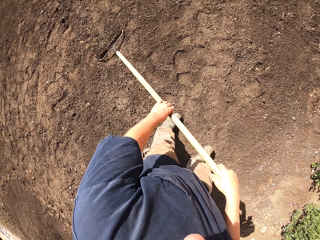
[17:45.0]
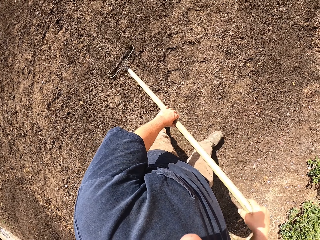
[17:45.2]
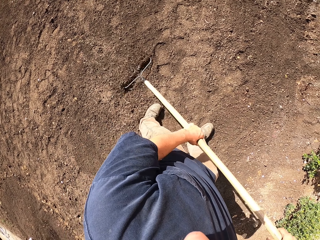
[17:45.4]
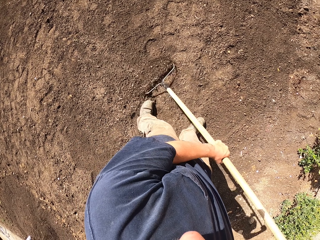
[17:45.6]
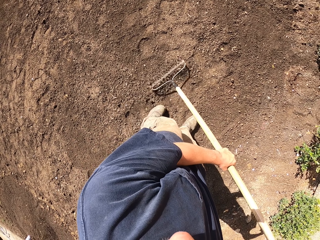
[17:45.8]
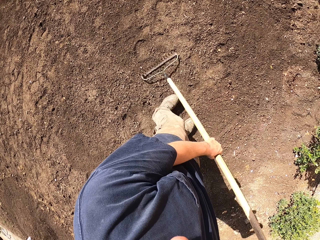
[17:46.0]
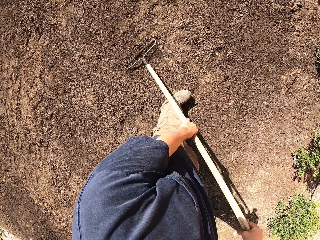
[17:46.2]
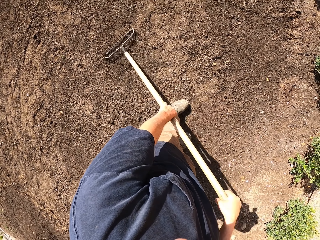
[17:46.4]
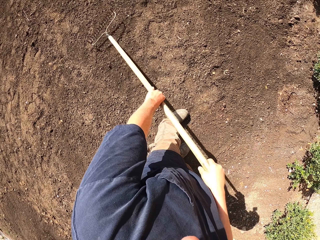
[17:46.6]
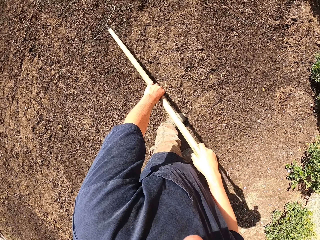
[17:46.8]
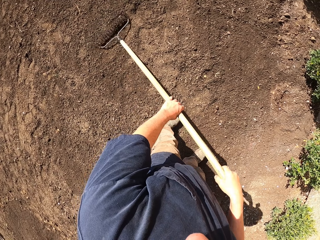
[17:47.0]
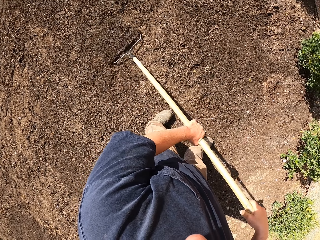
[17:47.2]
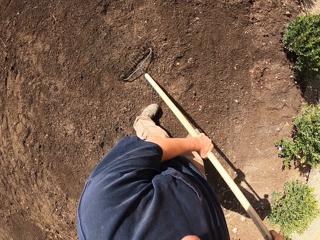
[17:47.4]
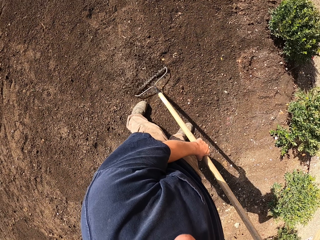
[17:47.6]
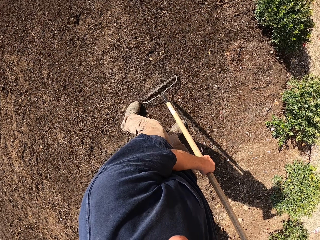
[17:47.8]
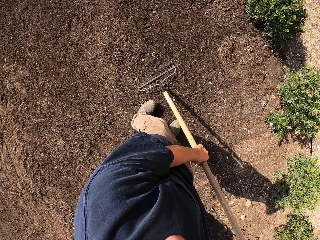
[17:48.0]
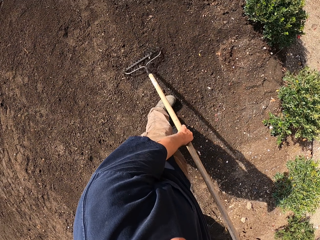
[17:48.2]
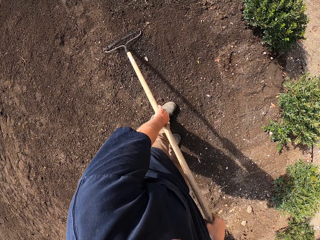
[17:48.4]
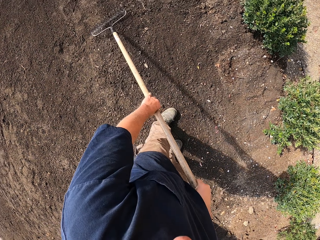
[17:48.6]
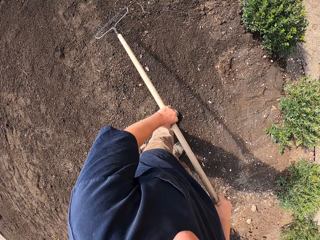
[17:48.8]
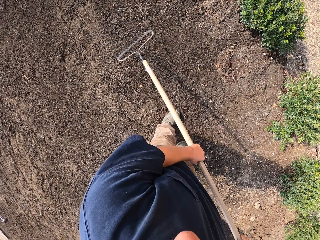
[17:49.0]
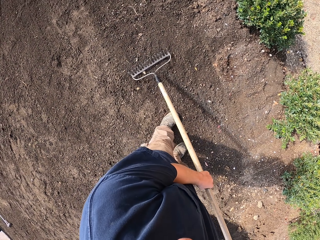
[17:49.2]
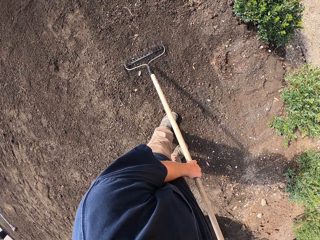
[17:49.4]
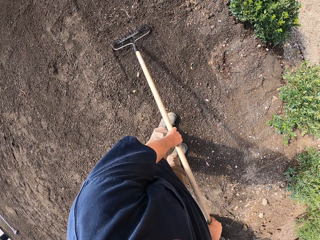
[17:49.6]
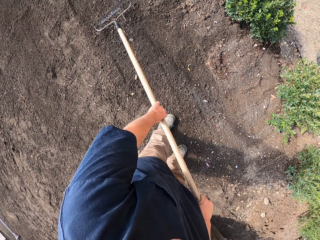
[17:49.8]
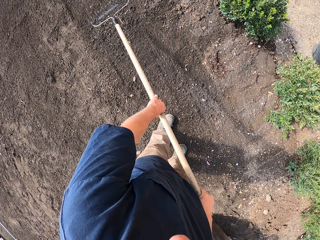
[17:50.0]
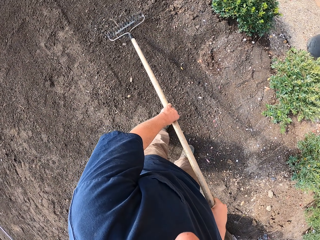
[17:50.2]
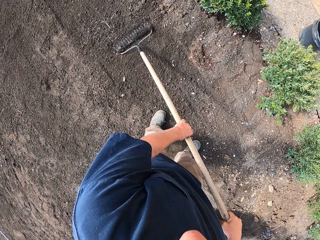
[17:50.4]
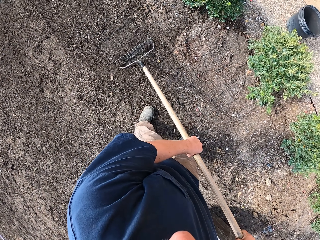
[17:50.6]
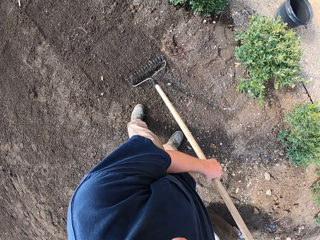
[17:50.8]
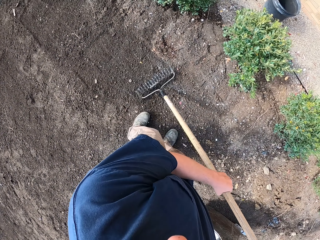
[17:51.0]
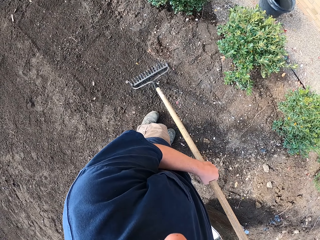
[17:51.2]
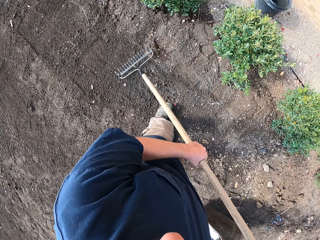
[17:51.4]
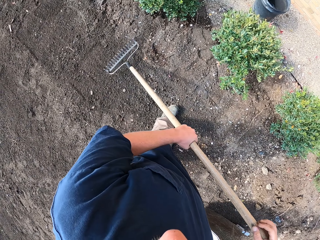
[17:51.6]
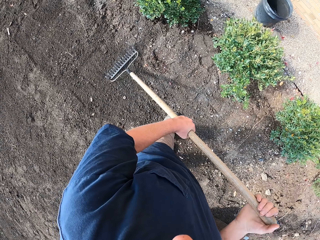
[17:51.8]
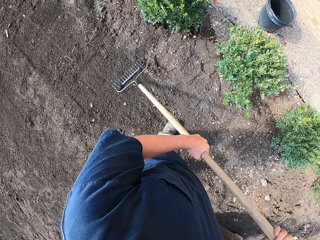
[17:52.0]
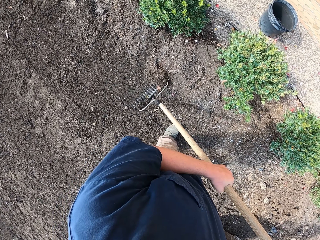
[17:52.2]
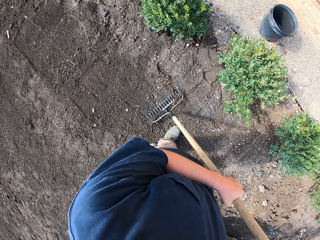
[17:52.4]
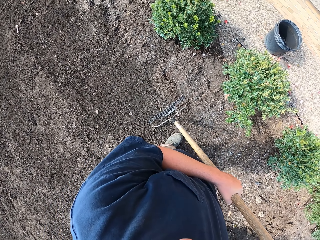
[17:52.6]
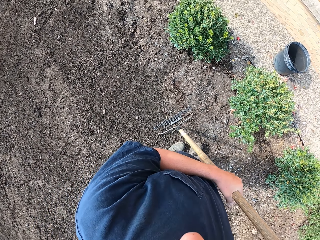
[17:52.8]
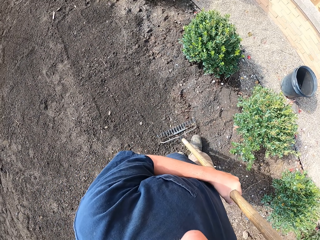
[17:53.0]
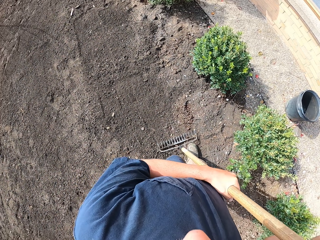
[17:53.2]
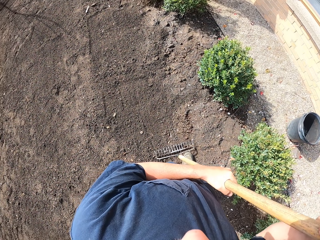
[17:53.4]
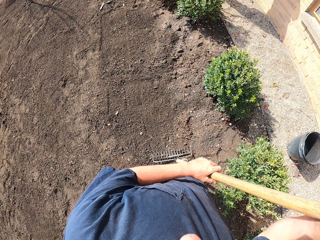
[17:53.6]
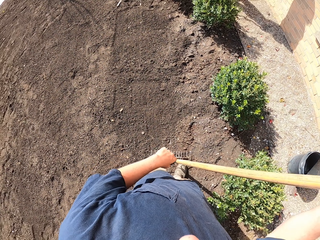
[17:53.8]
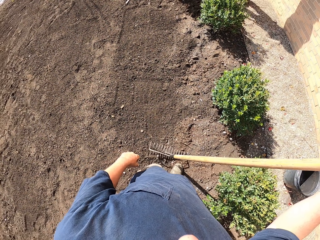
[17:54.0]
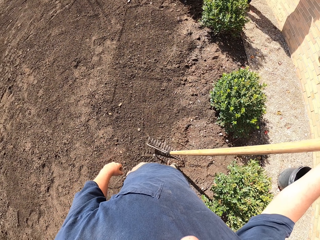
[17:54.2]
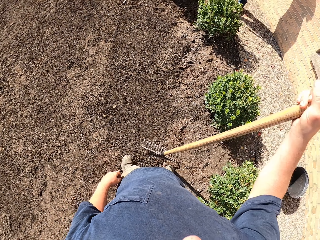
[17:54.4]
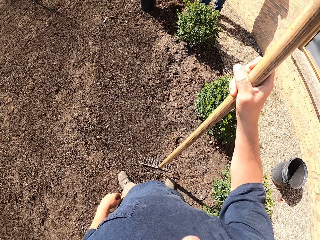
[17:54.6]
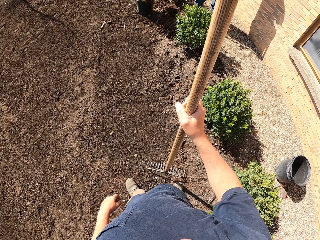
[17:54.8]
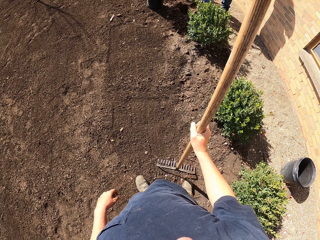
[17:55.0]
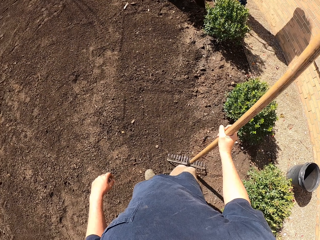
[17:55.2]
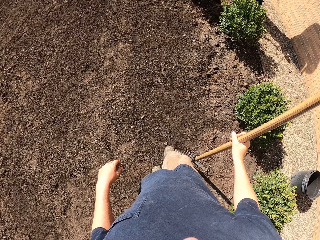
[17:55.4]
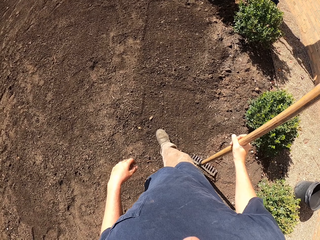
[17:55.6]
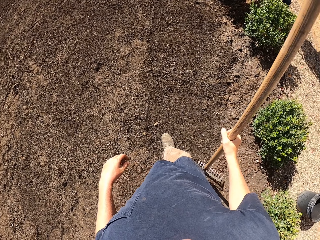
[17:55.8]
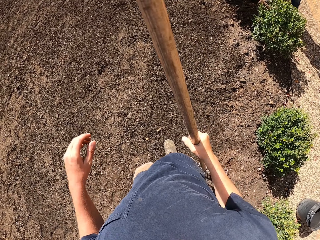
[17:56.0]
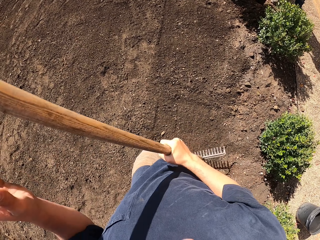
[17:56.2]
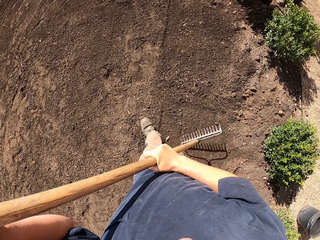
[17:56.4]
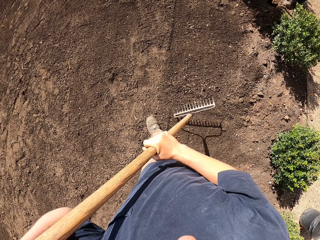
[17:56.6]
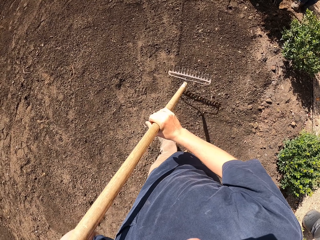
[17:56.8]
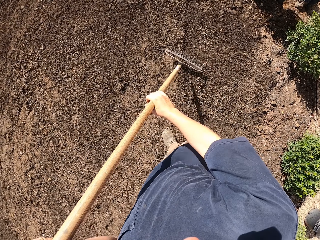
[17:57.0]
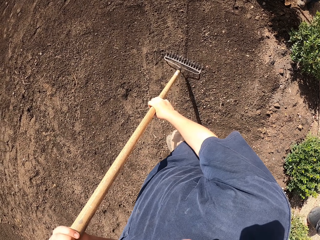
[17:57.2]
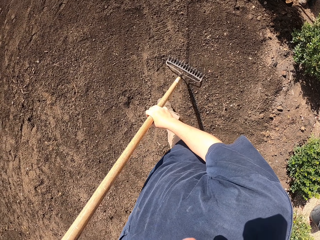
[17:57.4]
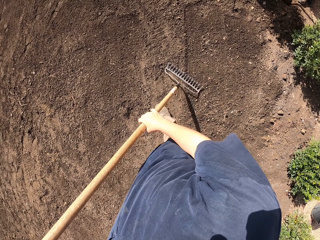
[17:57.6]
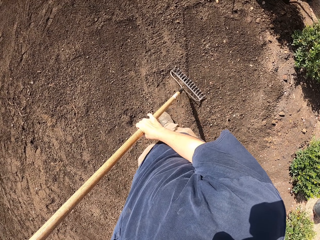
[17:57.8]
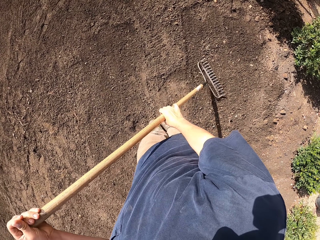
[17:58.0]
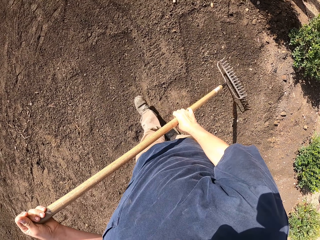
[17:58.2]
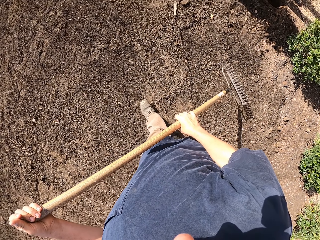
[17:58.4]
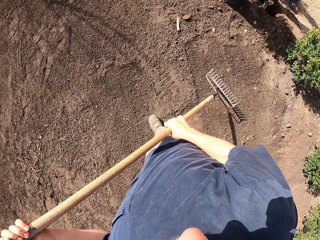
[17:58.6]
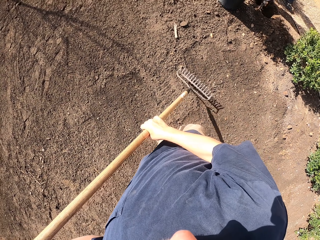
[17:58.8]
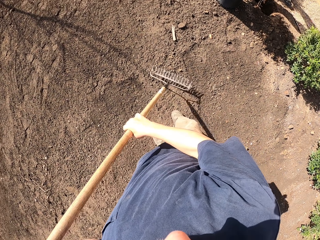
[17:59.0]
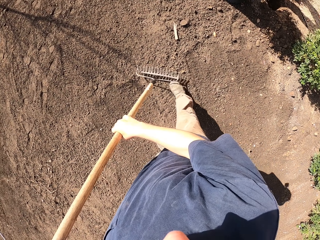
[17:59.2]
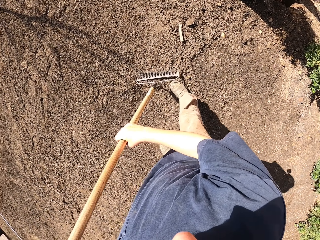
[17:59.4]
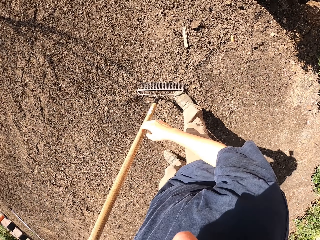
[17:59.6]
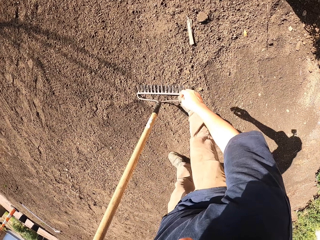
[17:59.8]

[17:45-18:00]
The camera wearer looks around the compound. They walk around the compound and level the soil with the rake.

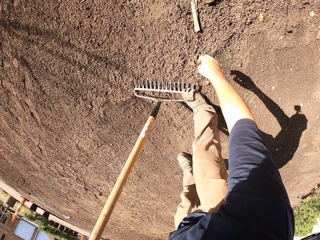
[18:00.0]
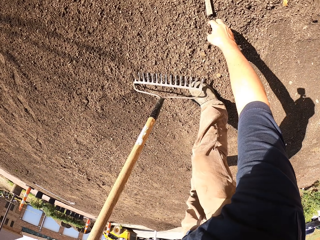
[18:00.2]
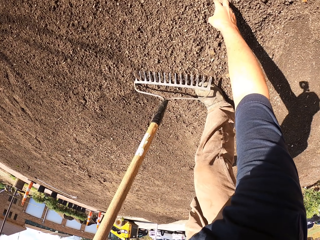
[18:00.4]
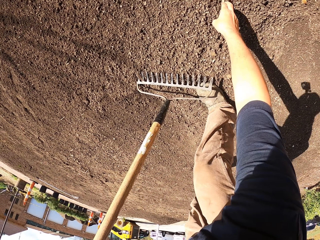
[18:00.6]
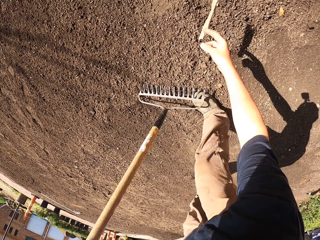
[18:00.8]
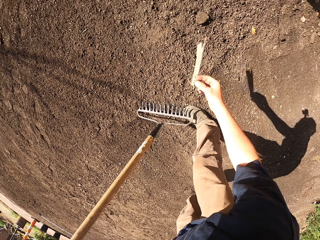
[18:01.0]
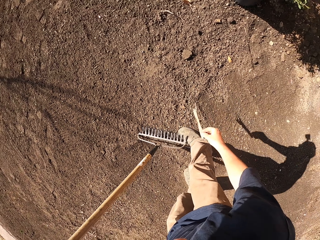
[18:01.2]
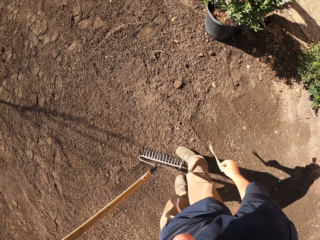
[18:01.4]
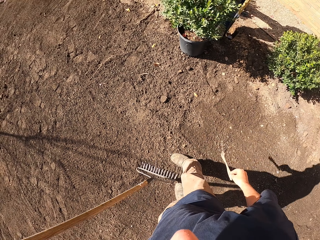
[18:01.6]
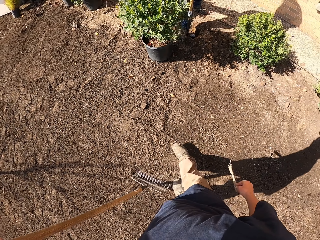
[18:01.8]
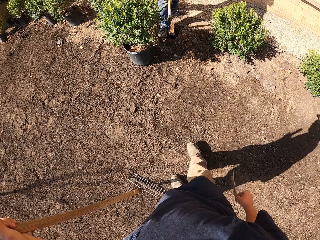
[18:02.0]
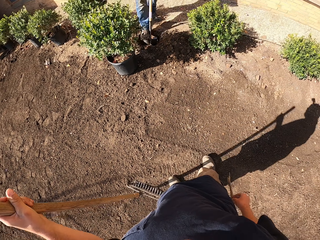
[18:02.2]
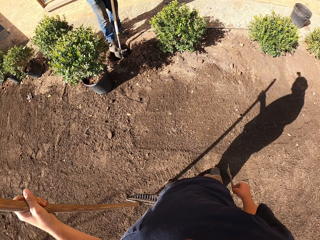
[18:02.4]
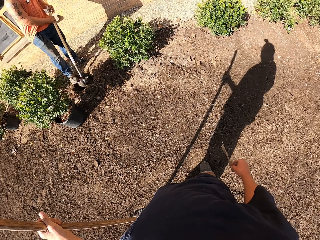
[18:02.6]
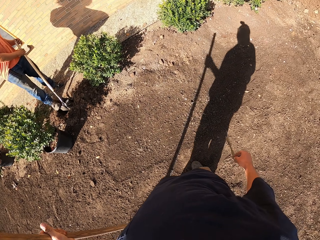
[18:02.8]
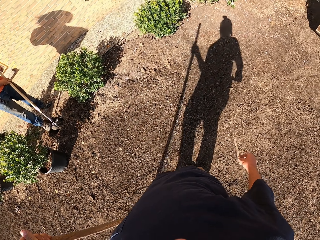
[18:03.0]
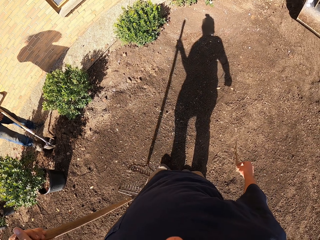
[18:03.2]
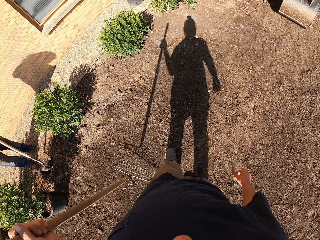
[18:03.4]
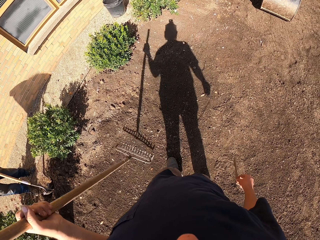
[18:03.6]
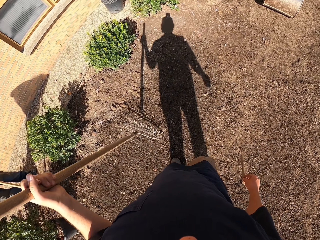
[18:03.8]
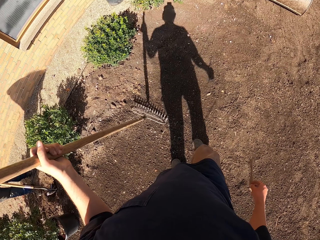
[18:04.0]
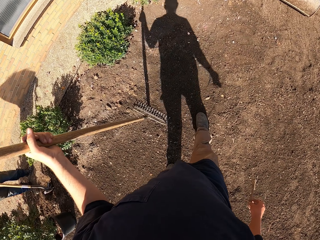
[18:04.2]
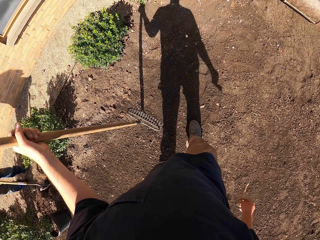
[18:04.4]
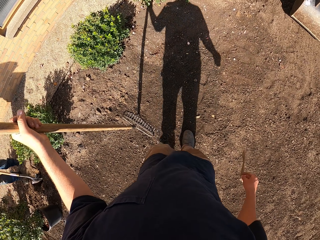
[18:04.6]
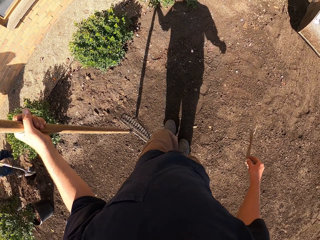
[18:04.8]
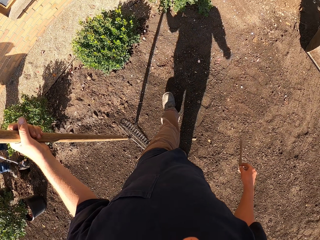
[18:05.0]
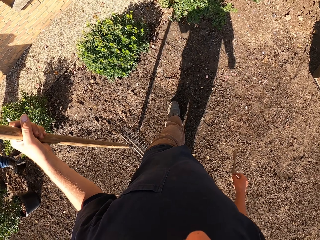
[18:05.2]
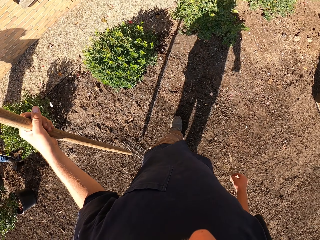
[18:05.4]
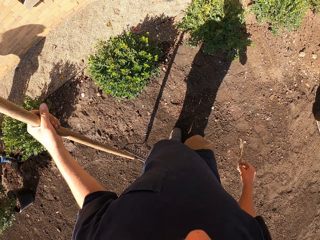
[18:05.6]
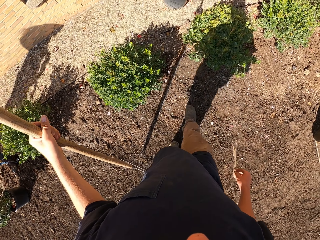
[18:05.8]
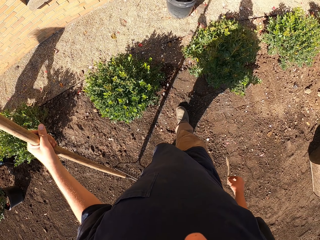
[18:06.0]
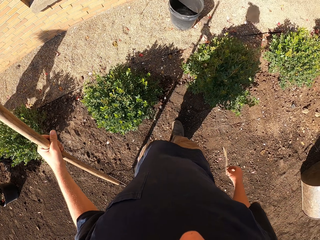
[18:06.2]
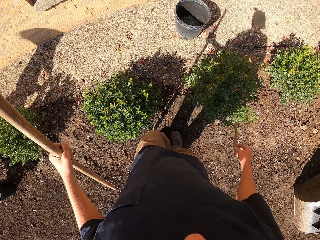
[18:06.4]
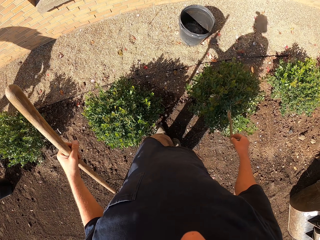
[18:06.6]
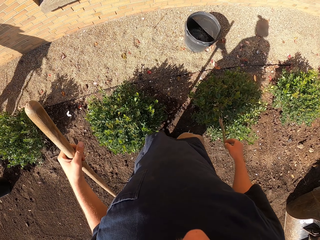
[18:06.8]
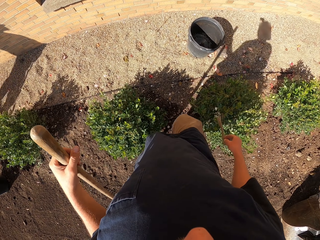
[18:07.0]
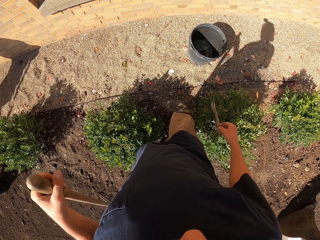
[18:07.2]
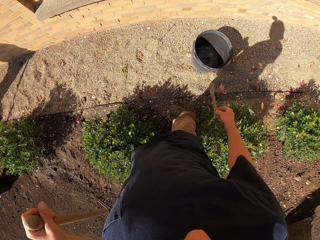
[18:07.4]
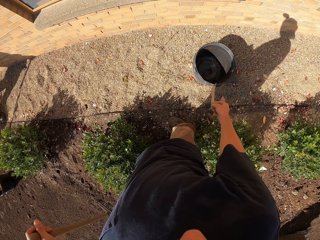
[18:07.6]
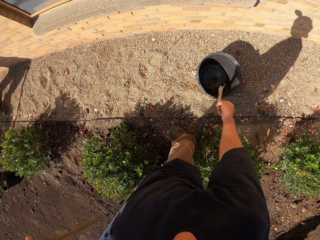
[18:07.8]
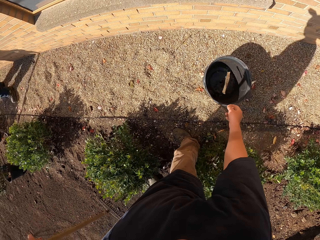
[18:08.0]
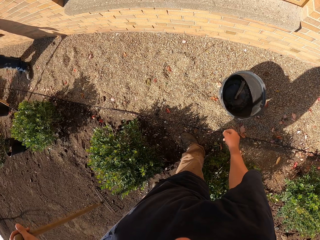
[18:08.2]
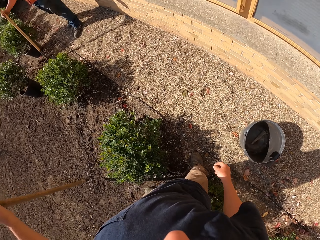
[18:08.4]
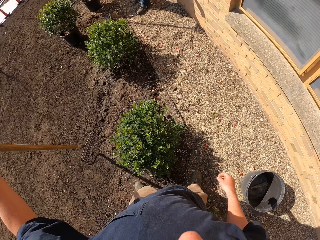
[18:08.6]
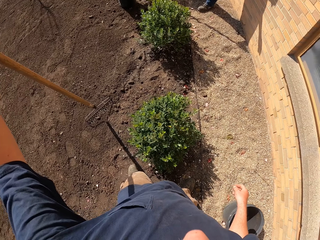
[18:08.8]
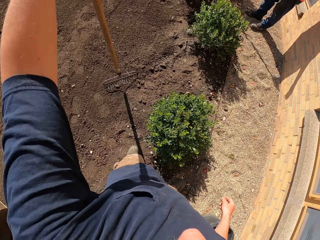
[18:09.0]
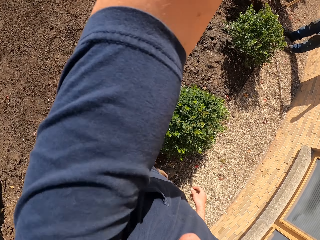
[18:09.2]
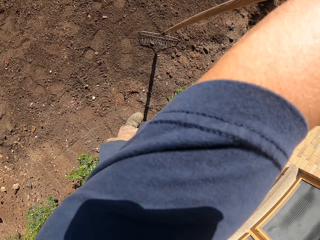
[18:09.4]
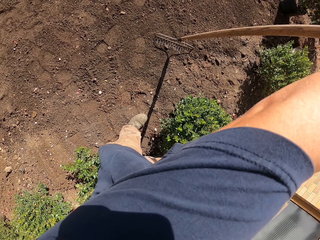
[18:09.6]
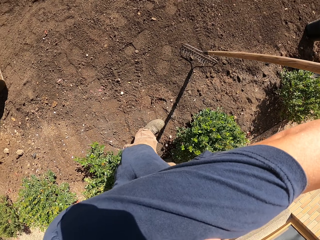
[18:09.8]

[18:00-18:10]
The camera wearer picks up a paper or stick from the ground. They walk around the compound to the trash bucket. They throw the paper or stick in the trash bucket.
